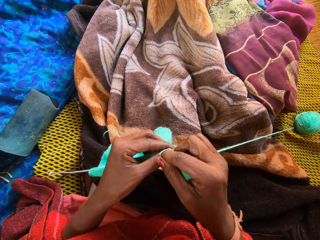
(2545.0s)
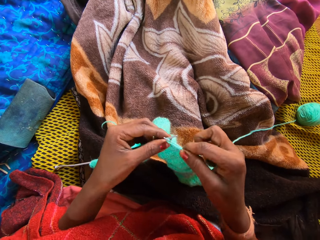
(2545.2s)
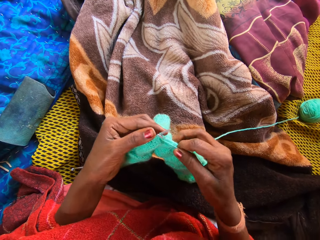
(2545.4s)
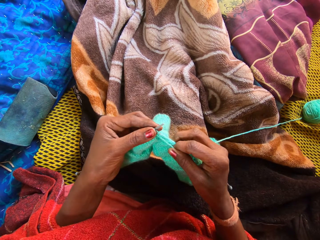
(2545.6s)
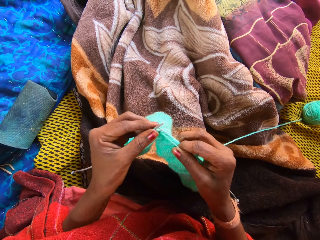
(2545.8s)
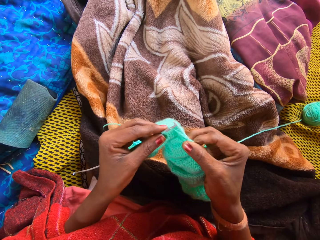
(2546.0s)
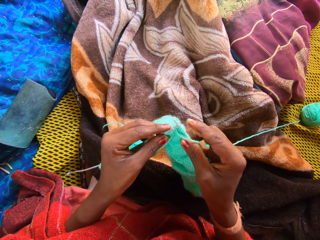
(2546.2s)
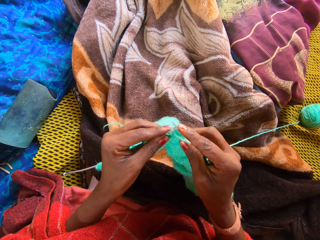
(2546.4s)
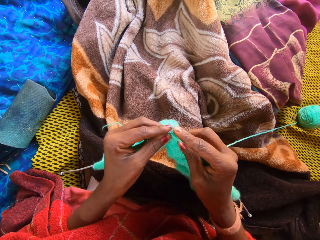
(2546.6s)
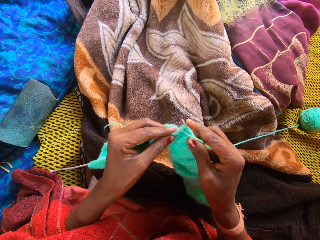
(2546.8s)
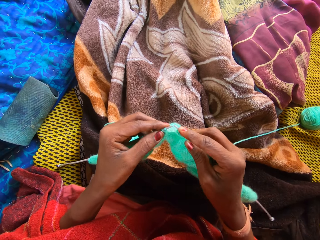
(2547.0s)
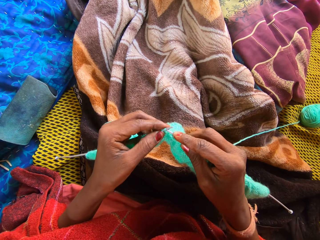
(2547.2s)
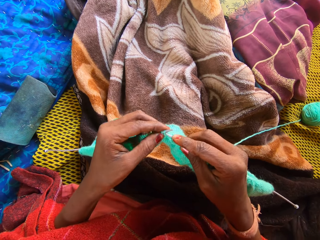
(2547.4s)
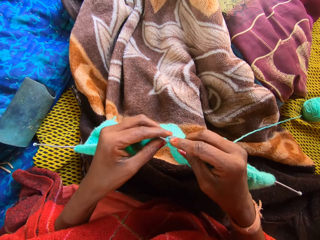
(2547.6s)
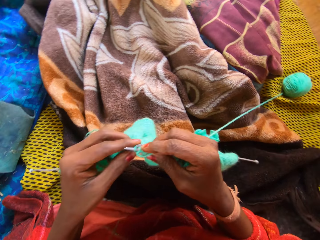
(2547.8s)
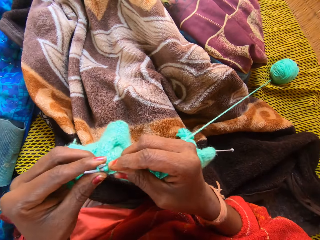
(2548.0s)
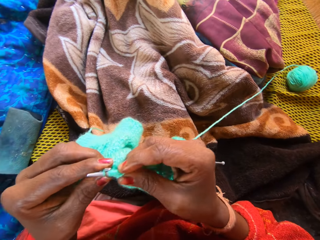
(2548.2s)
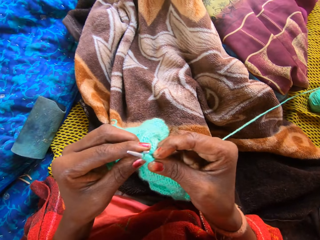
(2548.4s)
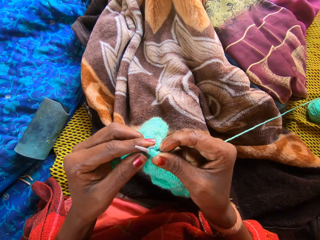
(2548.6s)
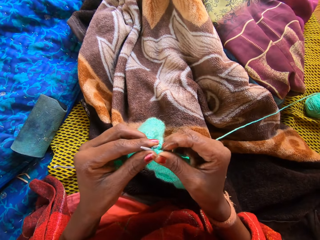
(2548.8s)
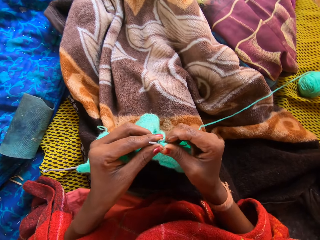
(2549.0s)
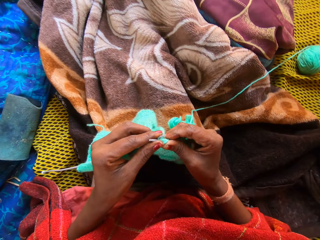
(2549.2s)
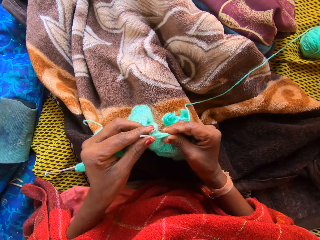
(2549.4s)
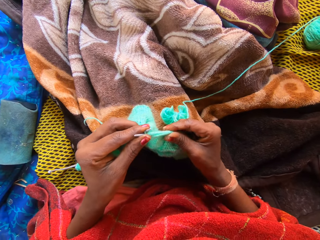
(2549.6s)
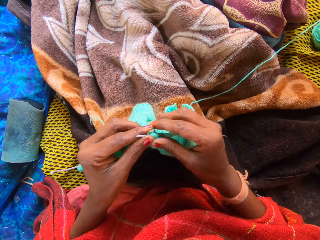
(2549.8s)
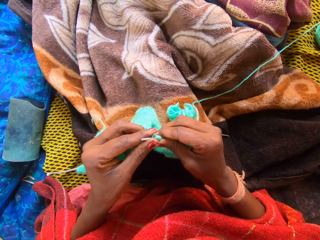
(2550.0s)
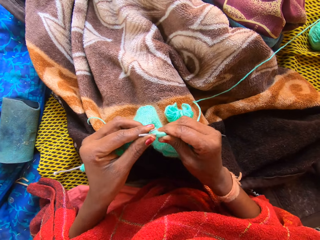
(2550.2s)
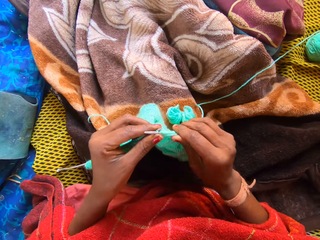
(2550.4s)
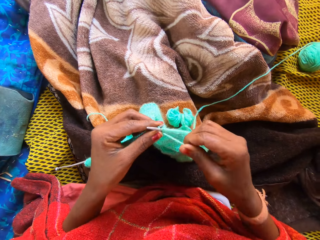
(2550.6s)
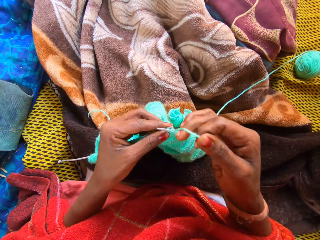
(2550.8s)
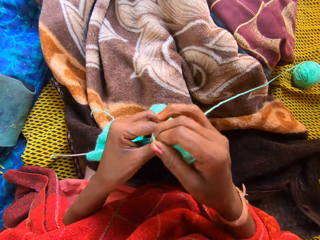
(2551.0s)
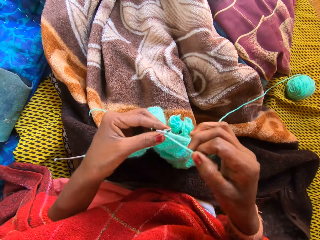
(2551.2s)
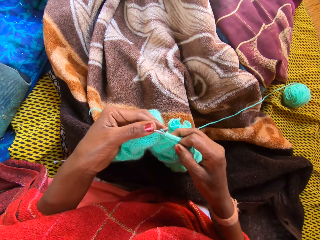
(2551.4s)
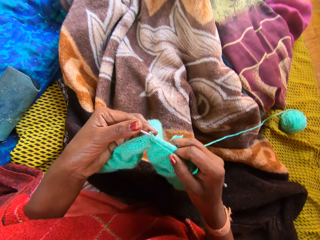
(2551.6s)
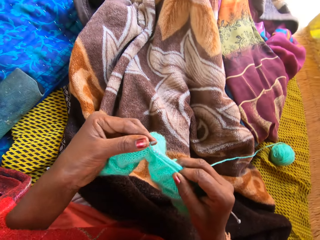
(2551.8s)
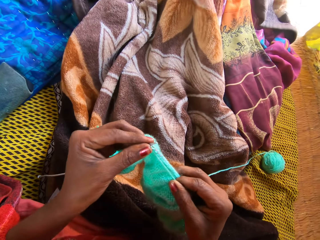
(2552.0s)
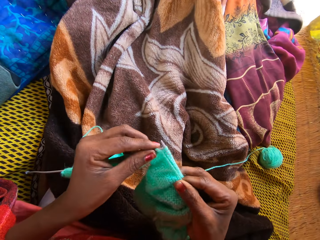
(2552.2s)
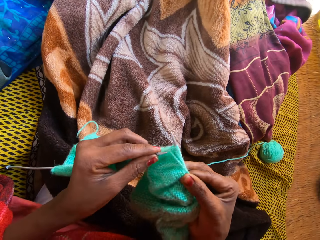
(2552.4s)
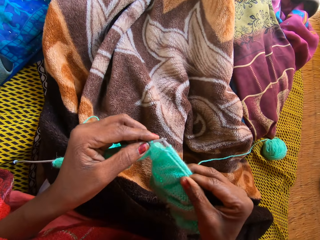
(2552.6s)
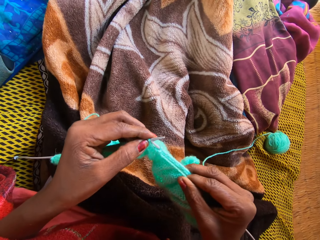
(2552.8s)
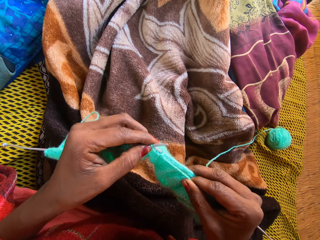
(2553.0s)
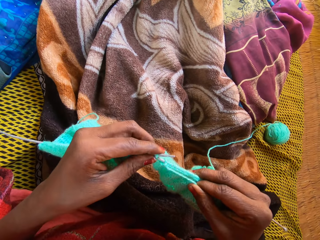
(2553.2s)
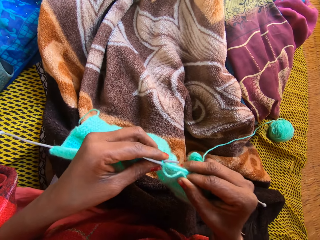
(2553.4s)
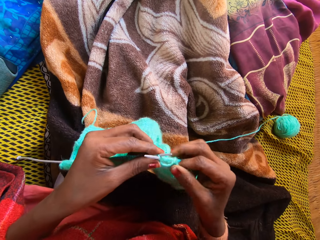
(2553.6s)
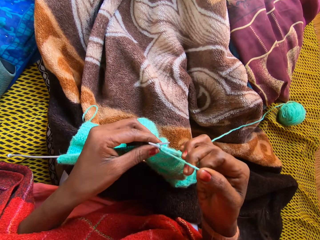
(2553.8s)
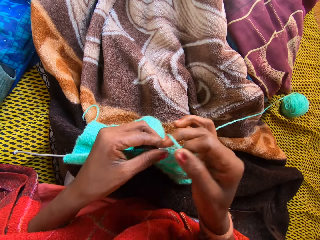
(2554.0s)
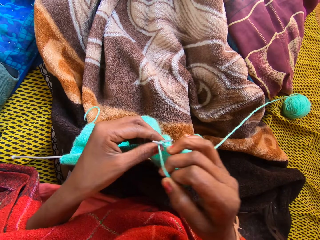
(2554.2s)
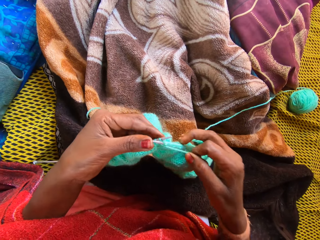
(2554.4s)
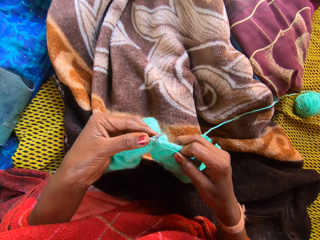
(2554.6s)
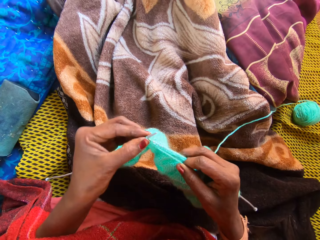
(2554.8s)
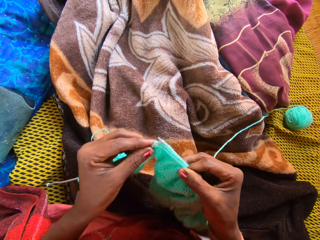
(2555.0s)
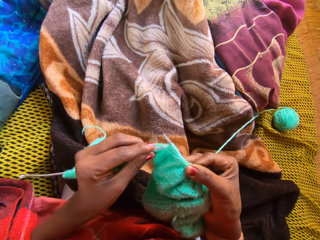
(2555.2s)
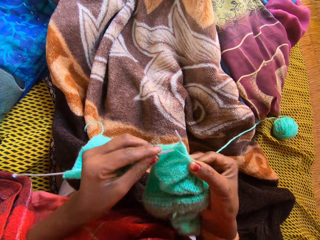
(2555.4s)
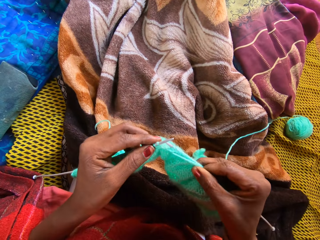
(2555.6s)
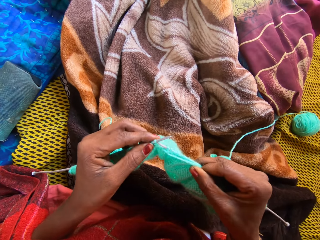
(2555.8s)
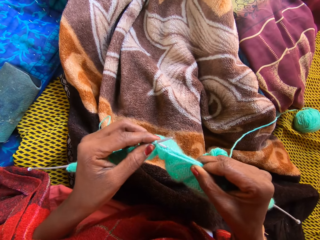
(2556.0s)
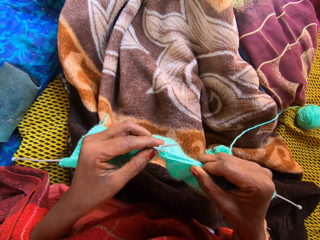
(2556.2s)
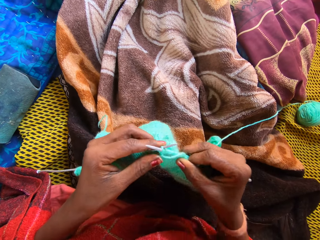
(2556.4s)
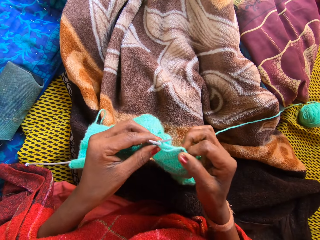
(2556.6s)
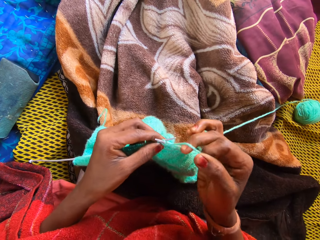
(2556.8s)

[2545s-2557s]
The camera wearer adjusts the yarn with her right hand and holds a part of the yarn with her left hand. She stretches the fabric. She knits the yarn with knitting pins in her hands.

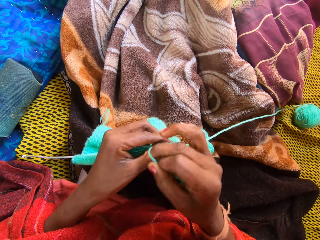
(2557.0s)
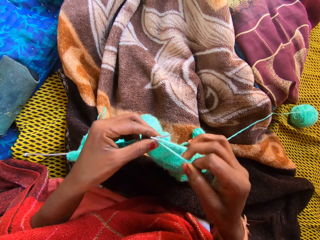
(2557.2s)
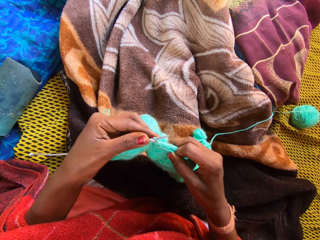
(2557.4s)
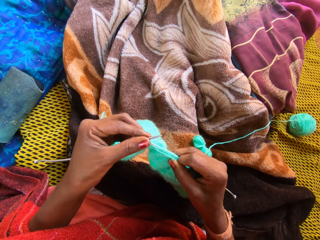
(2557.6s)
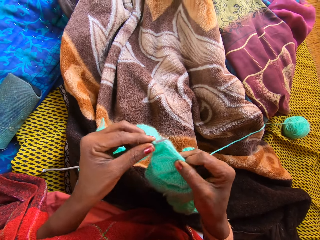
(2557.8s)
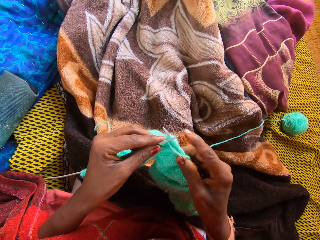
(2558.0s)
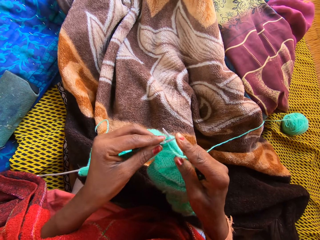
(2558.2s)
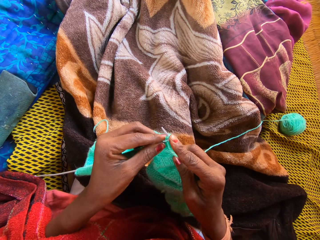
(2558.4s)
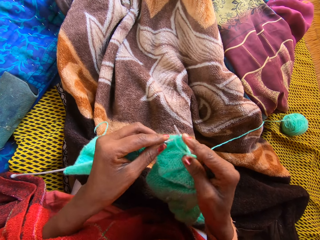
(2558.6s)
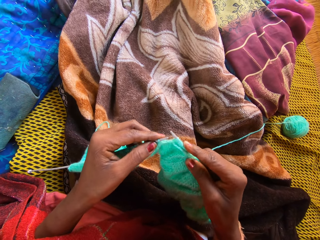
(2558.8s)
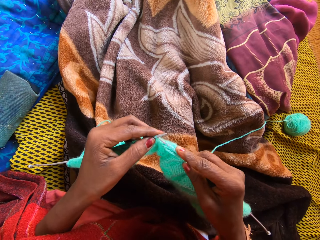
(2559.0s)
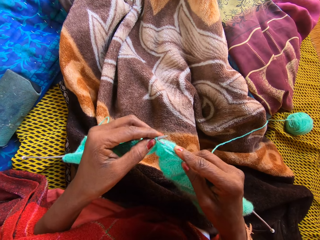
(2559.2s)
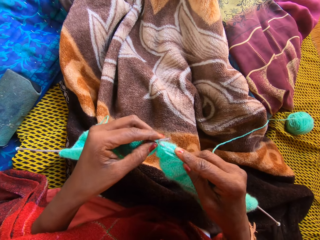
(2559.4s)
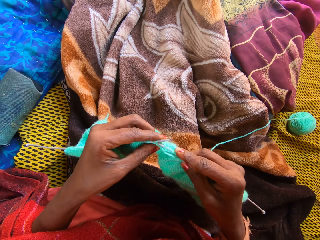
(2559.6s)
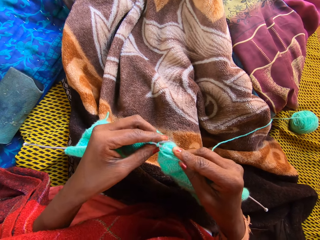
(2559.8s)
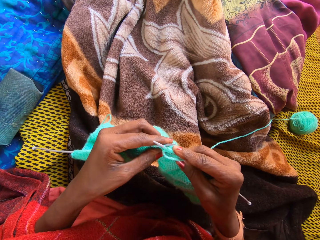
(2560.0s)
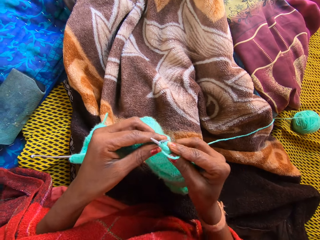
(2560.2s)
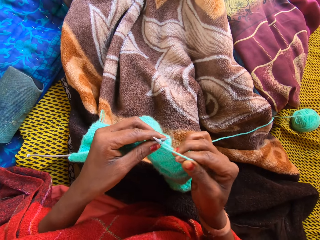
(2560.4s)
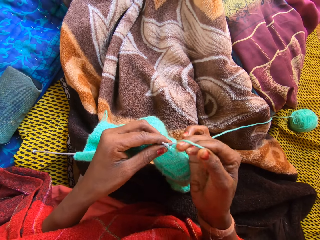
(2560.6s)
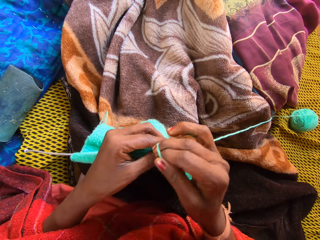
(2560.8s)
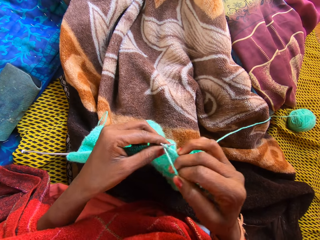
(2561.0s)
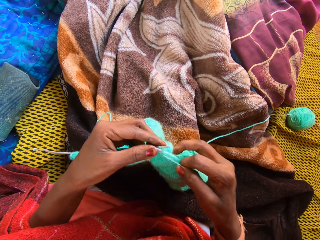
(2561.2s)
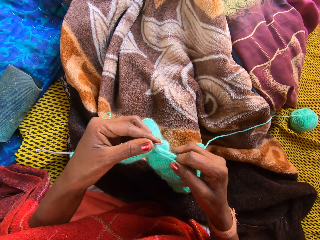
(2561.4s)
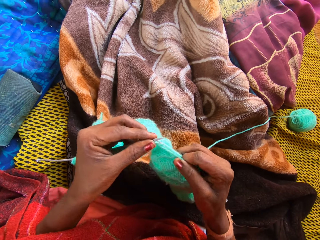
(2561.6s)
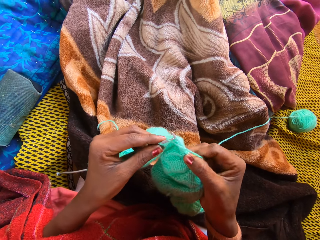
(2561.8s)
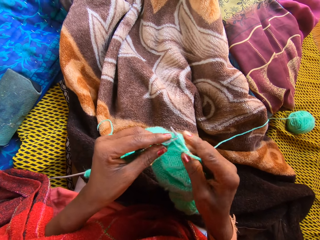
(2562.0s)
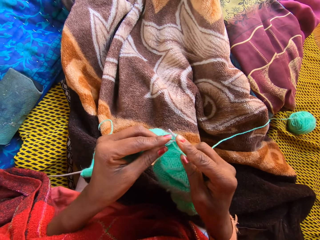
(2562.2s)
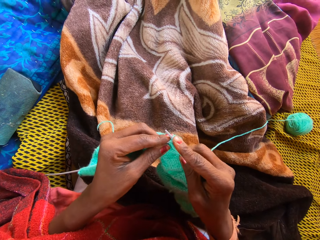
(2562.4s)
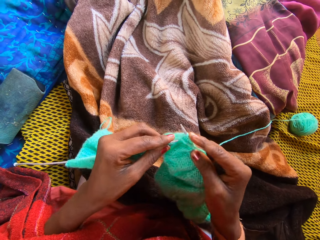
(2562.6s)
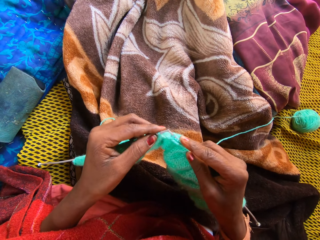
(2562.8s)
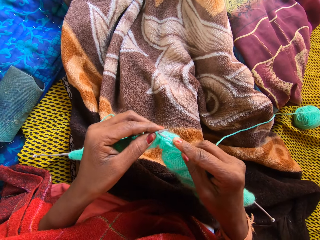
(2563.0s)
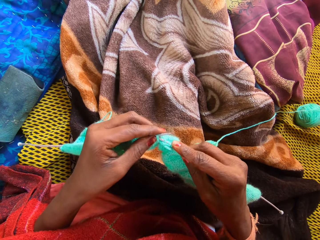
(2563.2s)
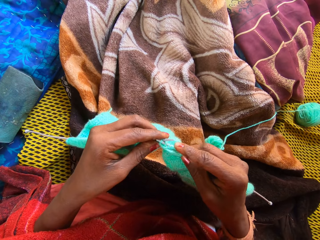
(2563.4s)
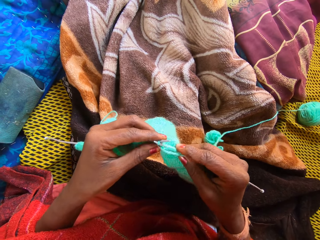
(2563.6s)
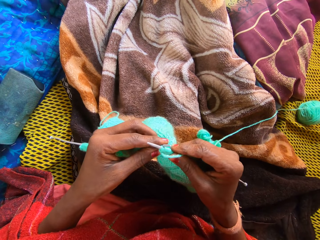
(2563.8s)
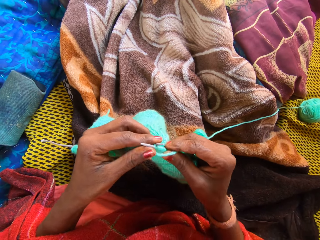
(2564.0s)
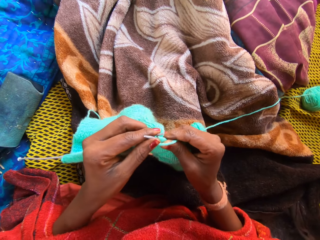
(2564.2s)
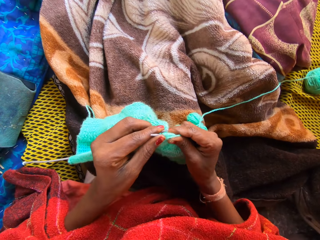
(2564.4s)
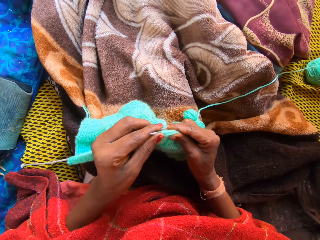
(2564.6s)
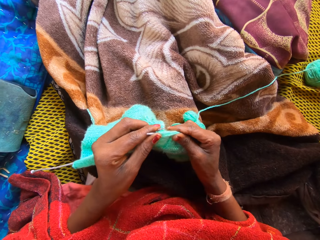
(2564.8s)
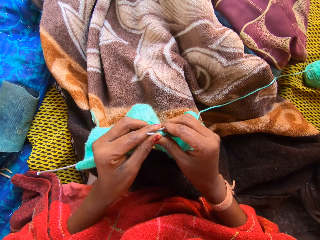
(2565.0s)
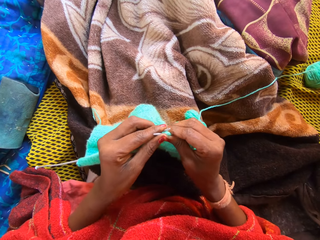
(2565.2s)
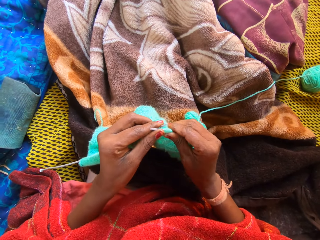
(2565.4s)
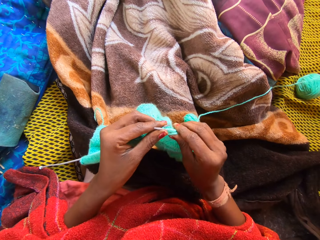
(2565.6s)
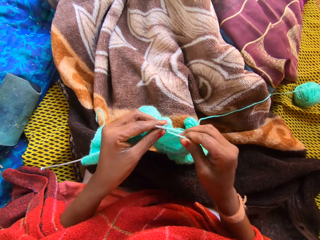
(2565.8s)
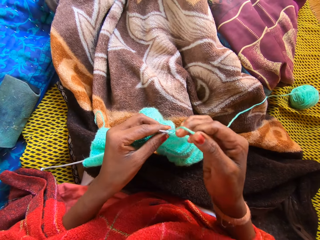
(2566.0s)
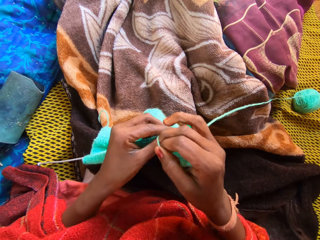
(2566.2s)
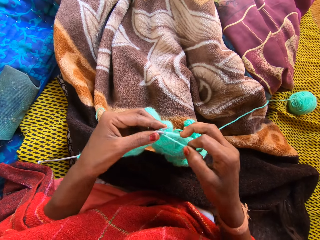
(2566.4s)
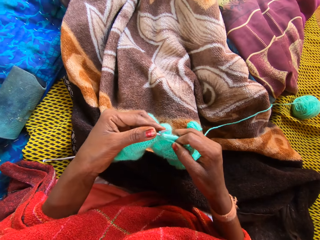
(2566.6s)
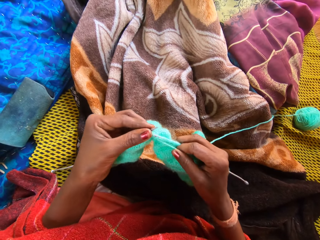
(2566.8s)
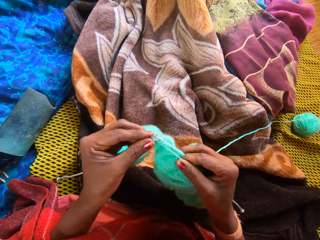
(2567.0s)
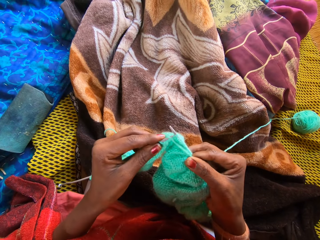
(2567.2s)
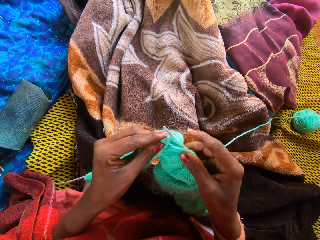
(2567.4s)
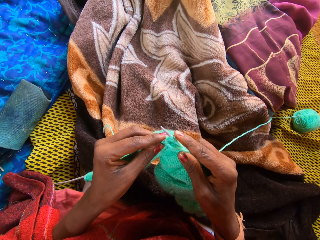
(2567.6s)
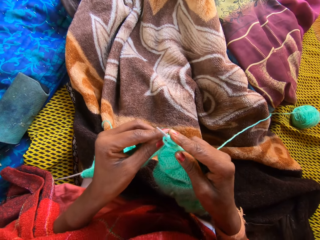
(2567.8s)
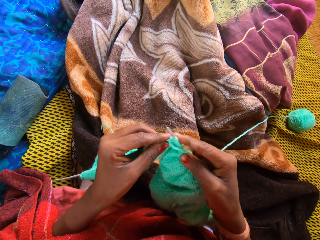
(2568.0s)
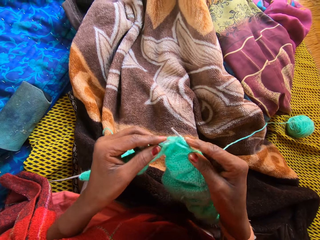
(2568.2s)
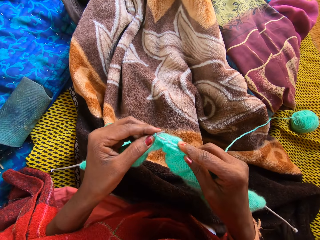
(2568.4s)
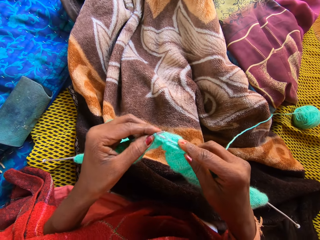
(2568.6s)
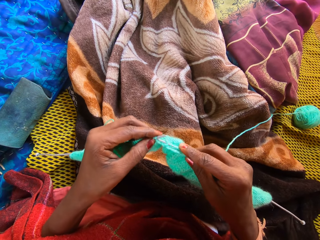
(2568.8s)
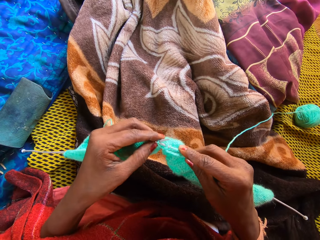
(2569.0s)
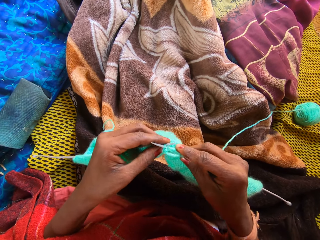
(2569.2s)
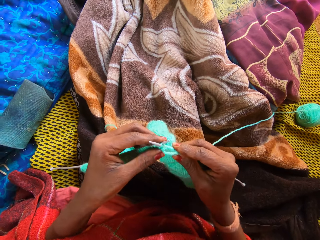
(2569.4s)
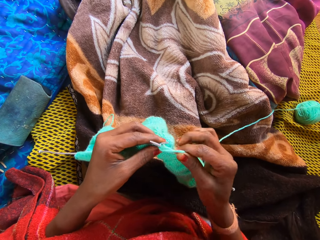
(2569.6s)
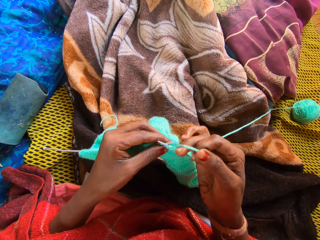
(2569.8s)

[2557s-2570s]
The camera wearer adjusts the yarn with her right hand and holds a part of the yarn with her left hand. She stretches the fabric. She knits the yarn with knitting pins in her hands.
